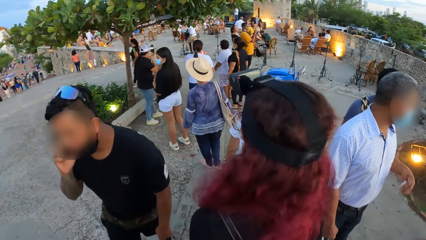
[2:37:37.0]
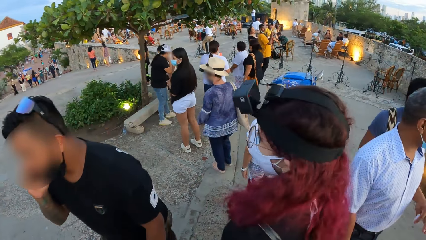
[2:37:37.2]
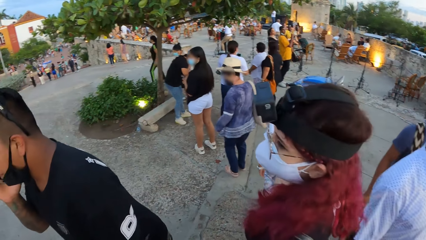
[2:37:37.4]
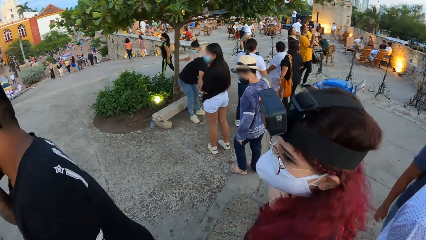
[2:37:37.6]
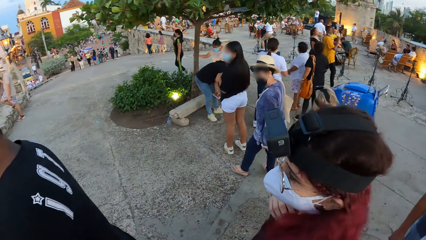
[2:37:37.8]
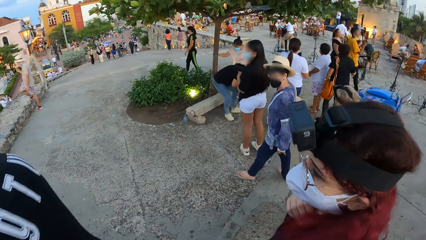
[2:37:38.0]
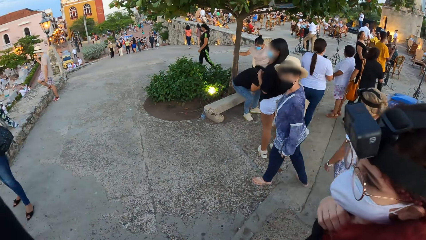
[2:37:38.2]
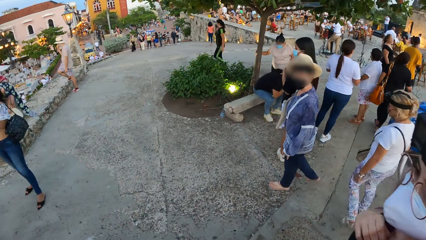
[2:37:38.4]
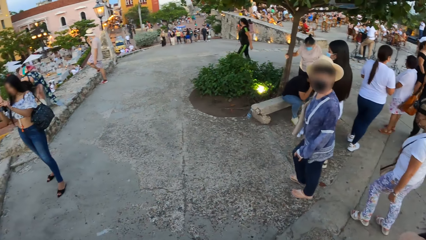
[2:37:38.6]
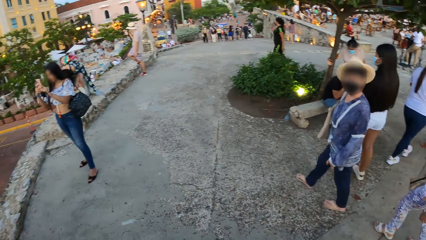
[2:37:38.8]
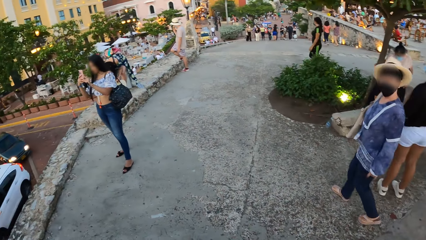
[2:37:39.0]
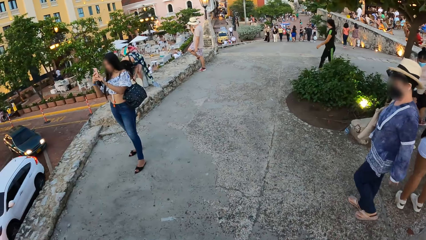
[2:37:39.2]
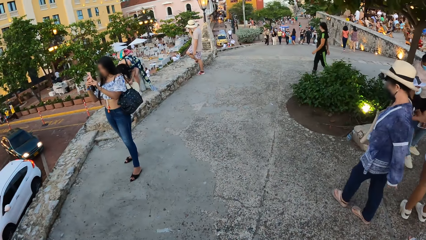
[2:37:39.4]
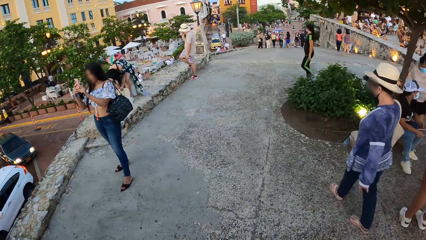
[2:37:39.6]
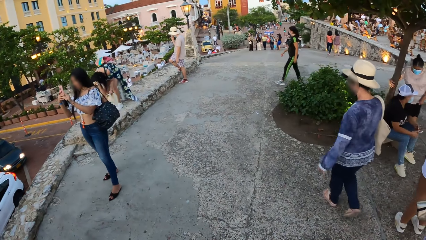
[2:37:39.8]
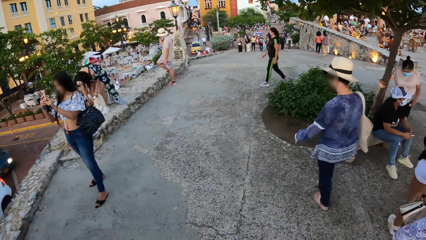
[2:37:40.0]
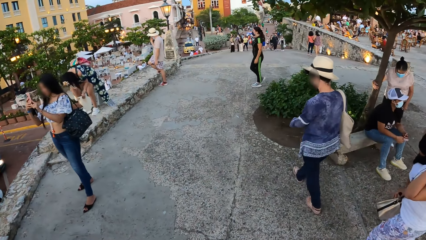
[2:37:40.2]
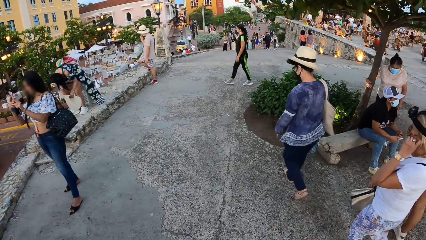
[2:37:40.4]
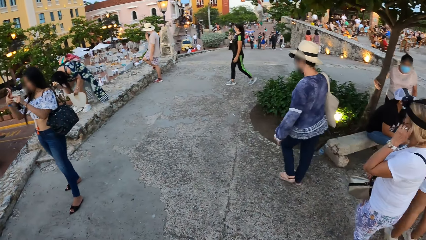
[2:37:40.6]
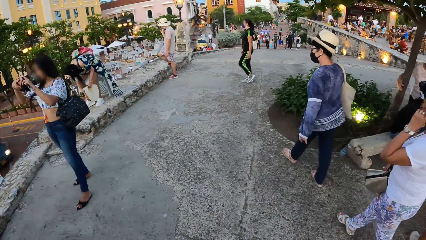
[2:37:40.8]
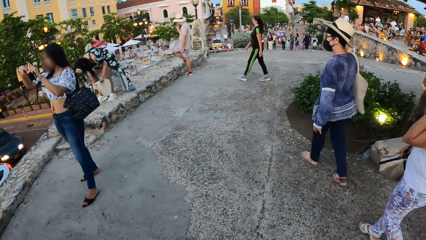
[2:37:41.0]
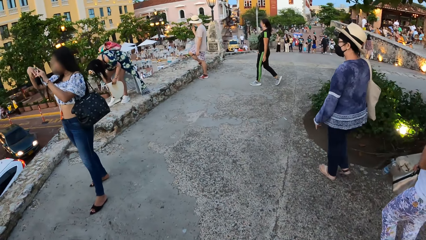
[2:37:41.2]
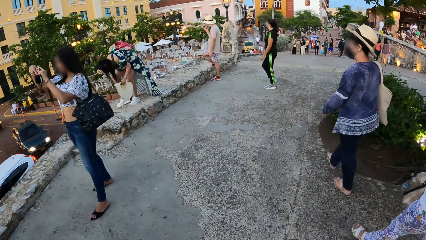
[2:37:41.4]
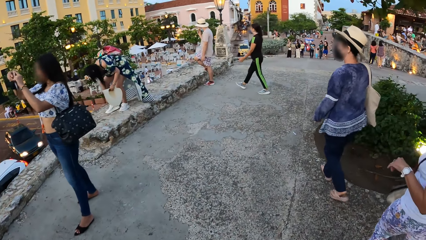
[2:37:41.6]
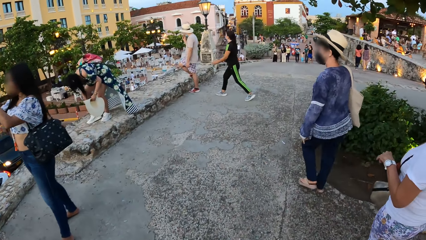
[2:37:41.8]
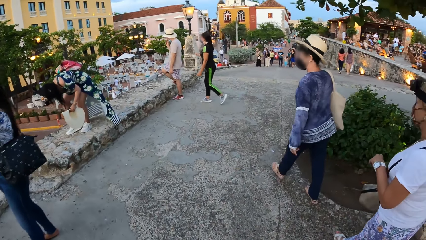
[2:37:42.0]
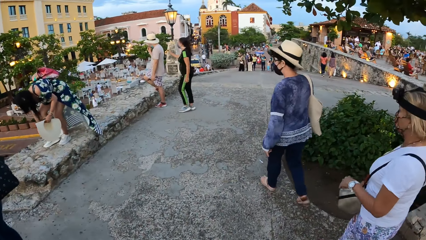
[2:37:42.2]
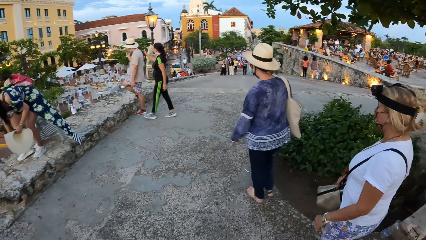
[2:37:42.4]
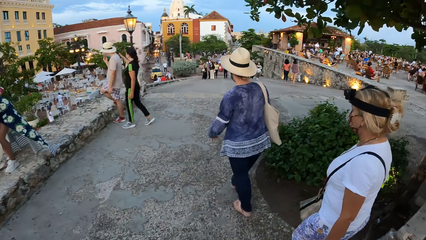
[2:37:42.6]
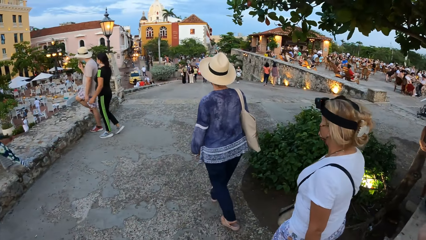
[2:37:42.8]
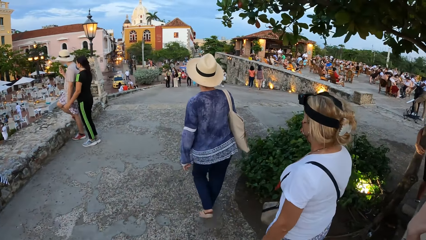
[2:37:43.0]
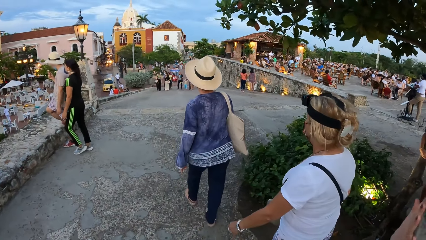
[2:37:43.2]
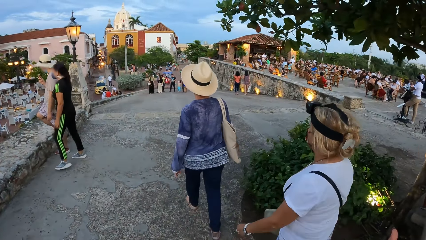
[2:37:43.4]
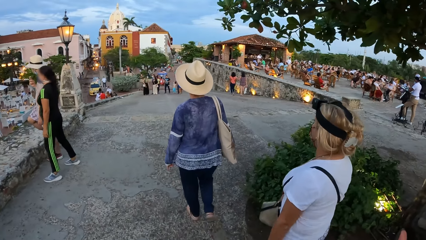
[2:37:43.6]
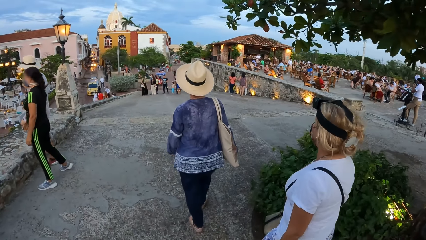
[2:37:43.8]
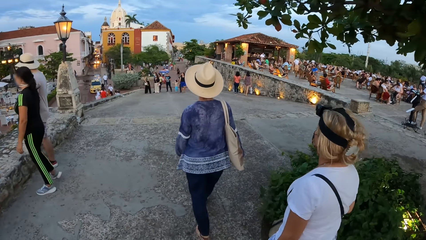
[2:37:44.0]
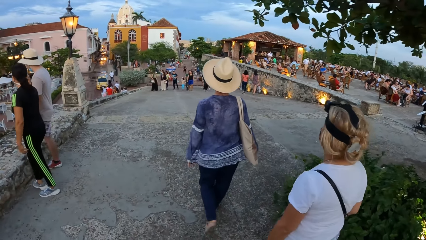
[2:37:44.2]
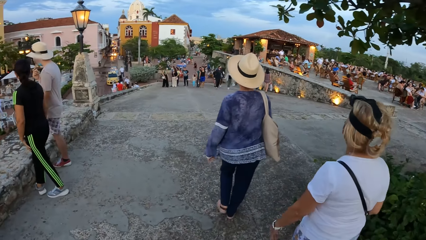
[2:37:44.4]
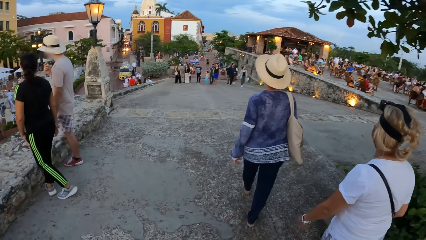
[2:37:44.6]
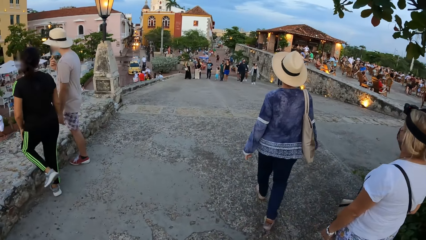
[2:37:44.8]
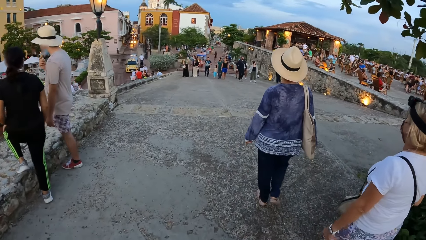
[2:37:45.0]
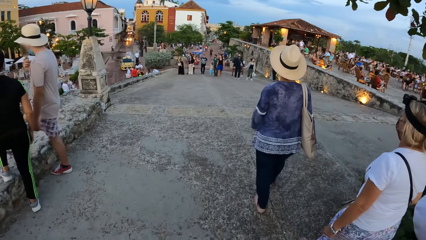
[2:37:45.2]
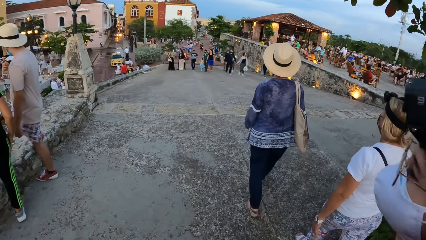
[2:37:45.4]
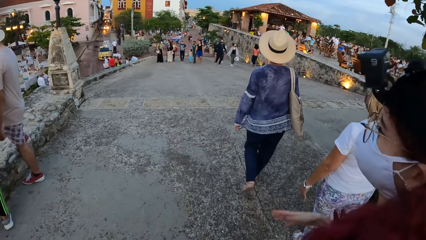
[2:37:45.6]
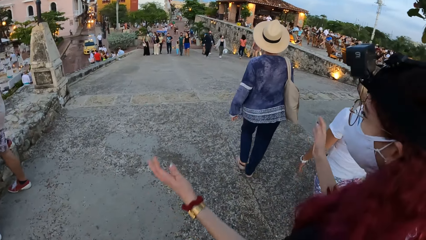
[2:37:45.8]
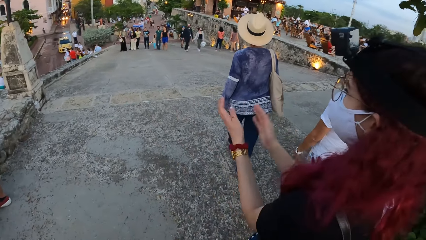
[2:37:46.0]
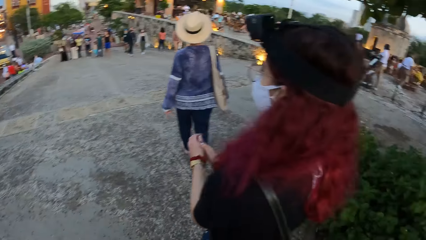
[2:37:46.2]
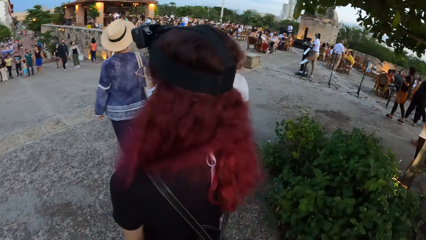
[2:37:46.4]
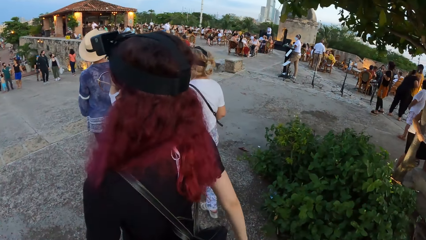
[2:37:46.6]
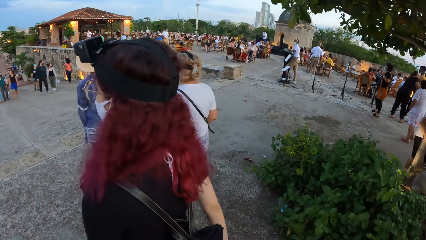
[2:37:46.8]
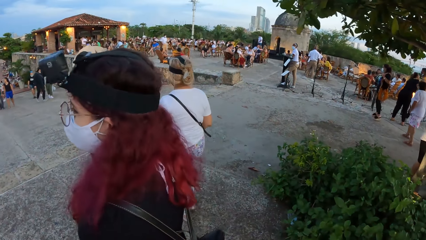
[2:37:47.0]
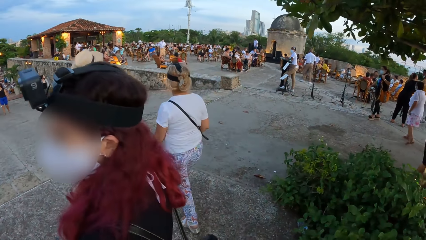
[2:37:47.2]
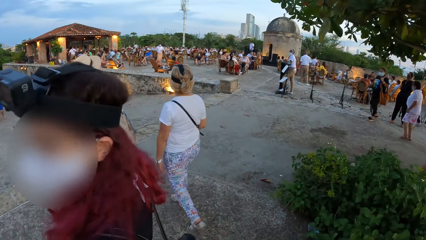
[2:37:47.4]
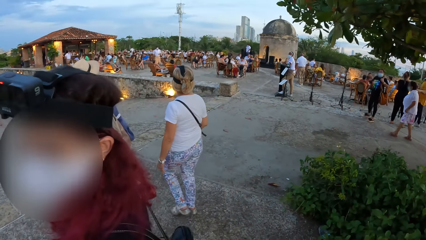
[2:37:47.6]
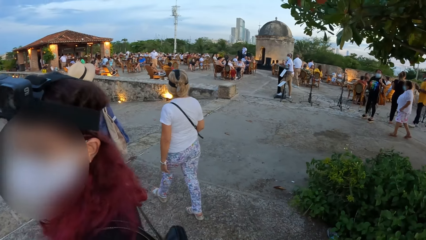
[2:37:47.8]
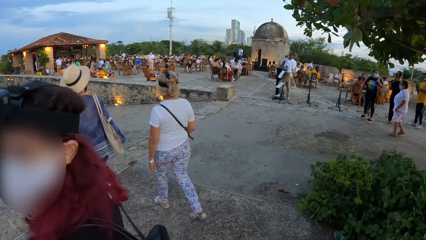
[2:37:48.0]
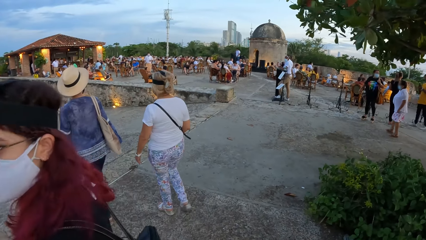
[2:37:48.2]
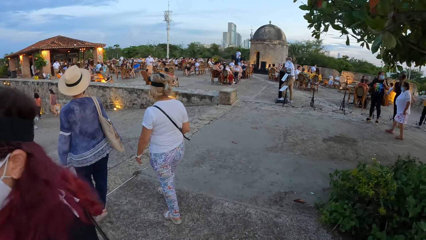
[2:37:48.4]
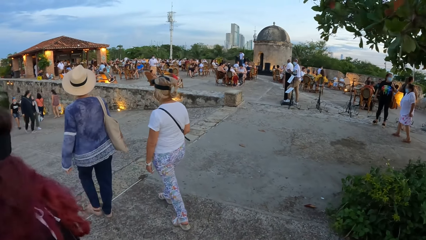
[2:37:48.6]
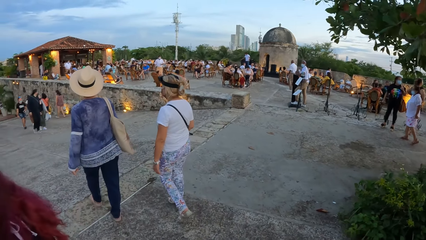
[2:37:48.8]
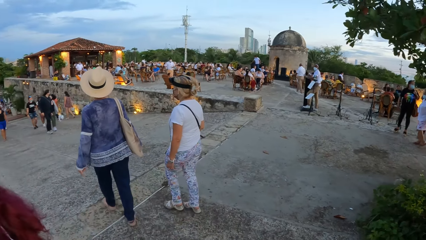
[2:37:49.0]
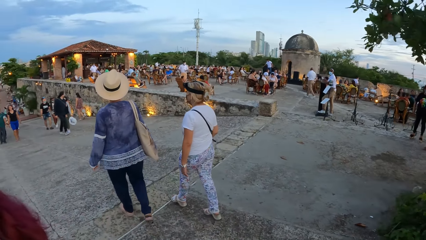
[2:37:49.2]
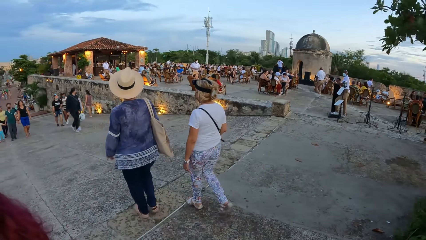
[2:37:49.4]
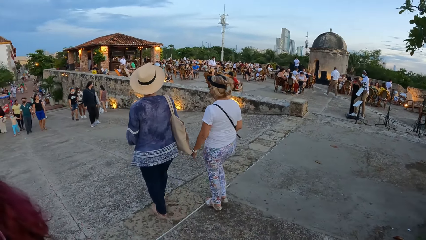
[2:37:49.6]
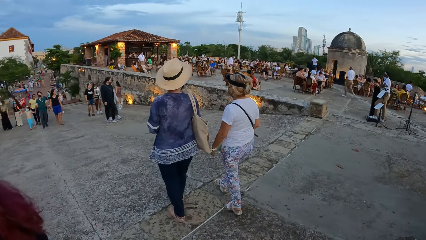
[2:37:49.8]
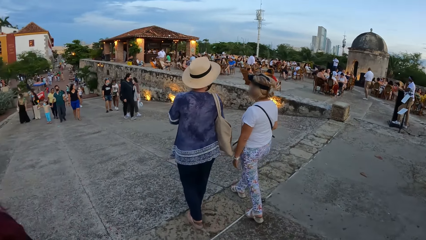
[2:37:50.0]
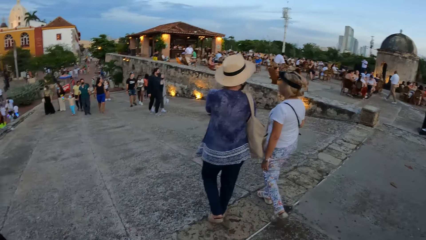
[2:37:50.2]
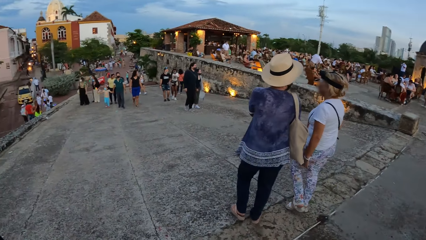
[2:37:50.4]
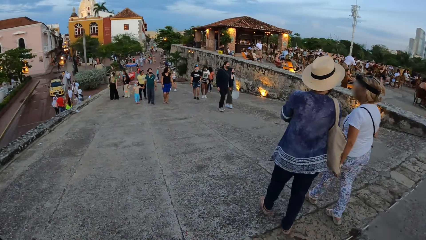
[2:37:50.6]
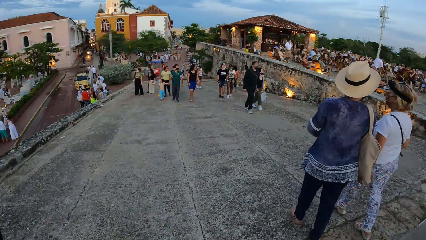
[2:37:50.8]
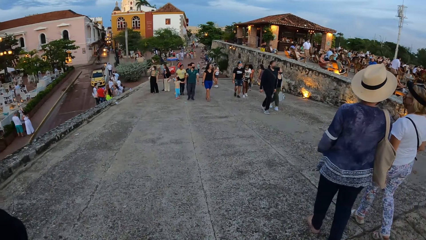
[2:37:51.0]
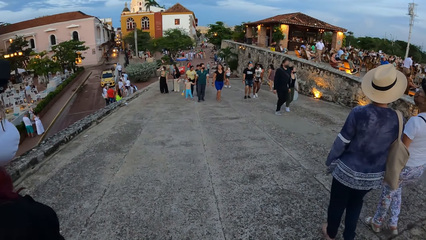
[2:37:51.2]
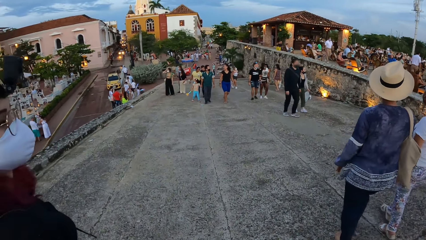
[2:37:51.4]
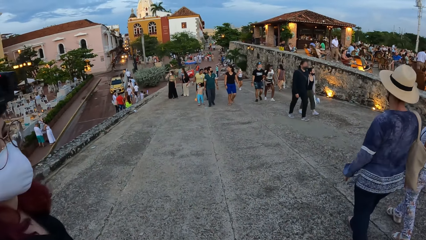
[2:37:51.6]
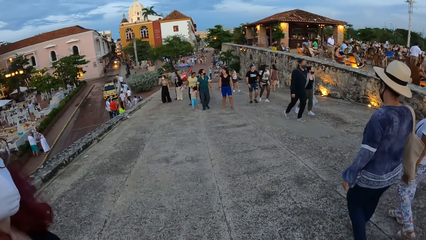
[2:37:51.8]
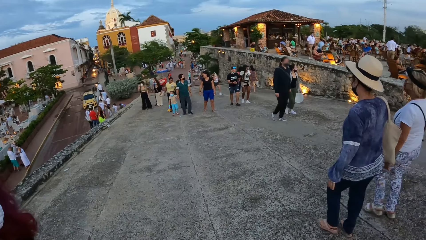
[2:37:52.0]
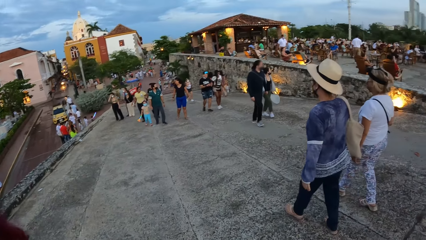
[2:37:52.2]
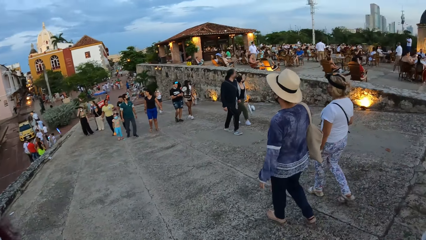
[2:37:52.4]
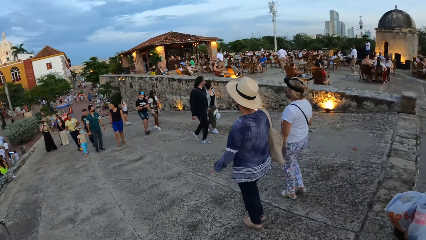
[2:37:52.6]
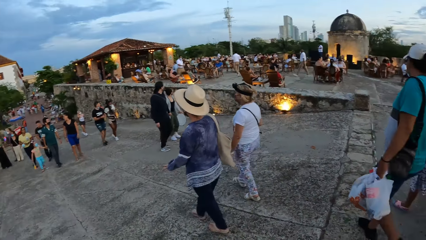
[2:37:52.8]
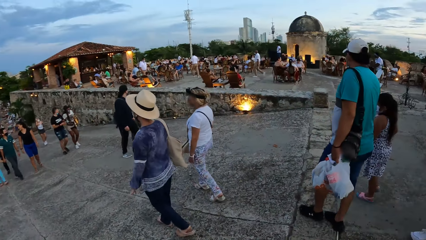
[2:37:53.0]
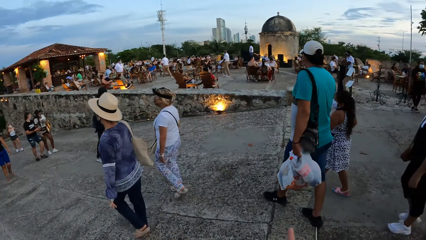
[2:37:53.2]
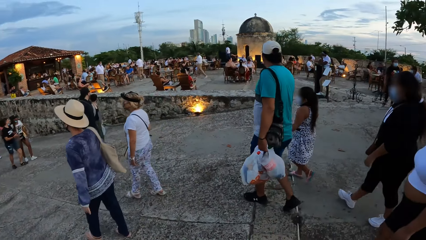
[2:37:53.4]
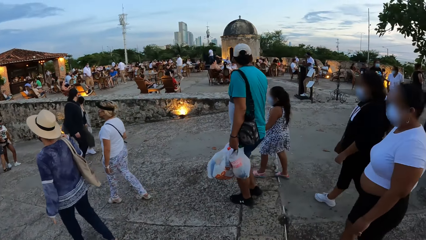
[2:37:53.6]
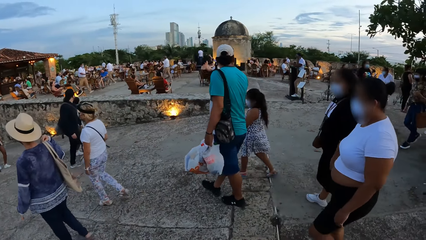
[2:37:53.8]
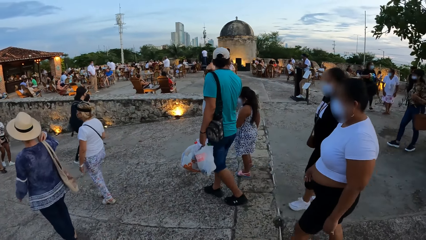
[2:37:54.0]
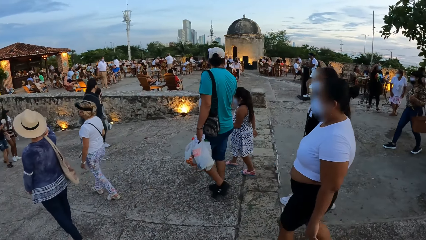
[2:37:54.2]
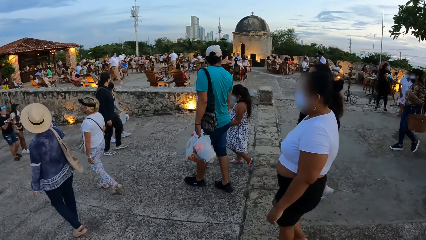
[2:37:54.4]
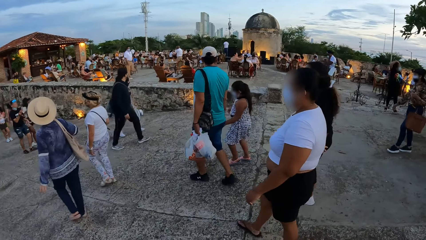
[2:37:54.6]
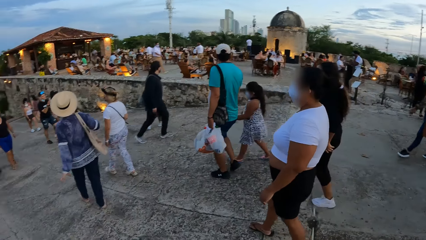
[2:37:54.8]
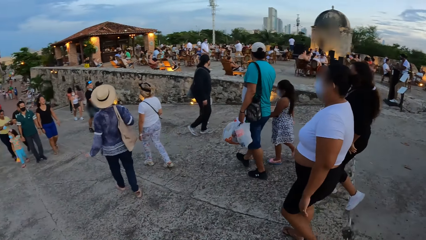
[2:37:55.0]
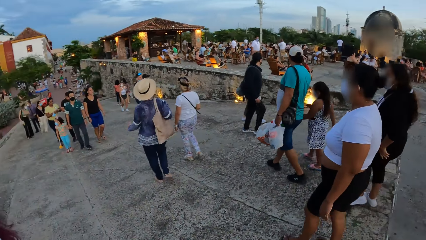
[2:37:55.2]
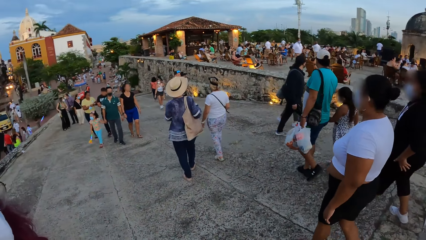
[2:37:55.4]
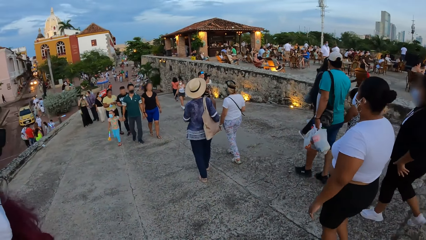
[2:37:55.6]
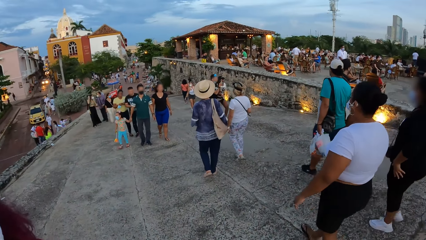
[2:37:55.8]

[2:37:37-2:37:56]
The woman claps her hands. The woman converses with the camera wearer. Another woman converses with a third woman. A man walks down the pavement with a girl. A woman and a second woman walk down the pavement. The man holds some plastic bags with his left hand and holds the girl with his right hand. The second woman touches her lap with her left hand.
